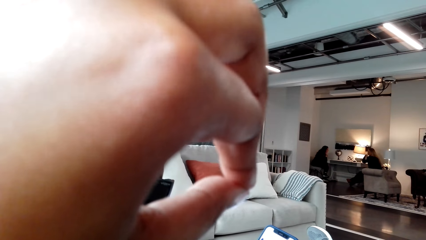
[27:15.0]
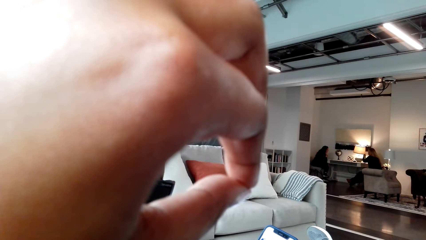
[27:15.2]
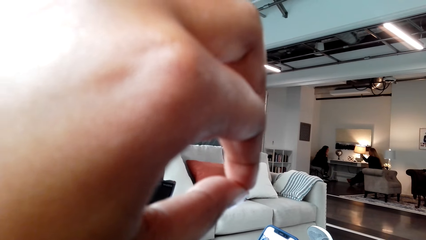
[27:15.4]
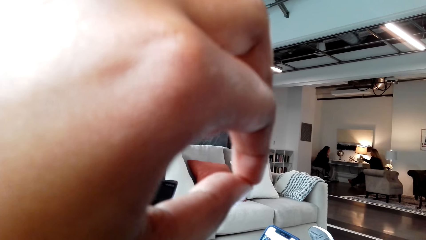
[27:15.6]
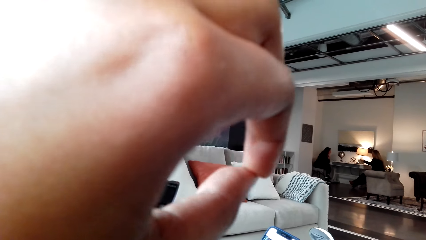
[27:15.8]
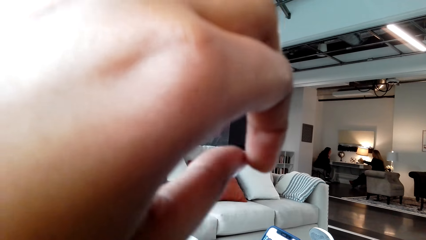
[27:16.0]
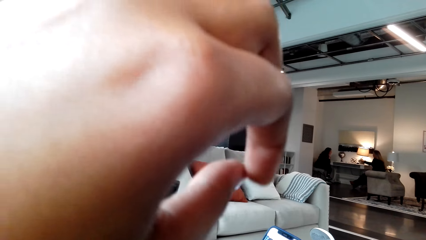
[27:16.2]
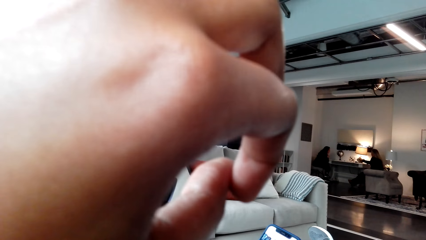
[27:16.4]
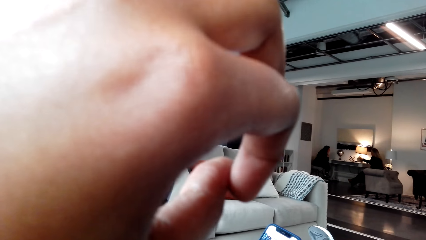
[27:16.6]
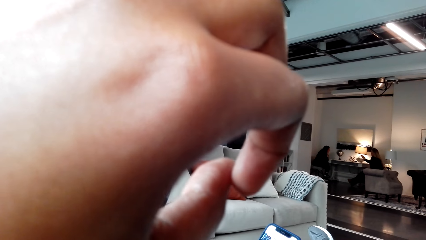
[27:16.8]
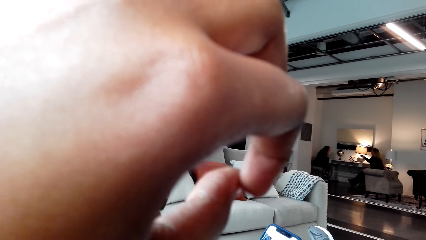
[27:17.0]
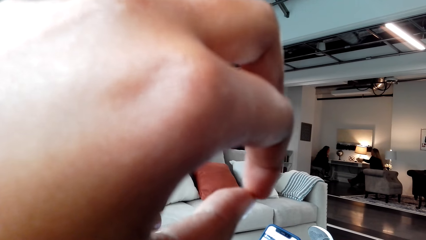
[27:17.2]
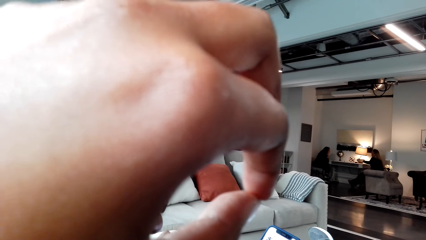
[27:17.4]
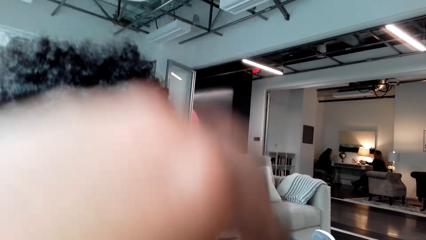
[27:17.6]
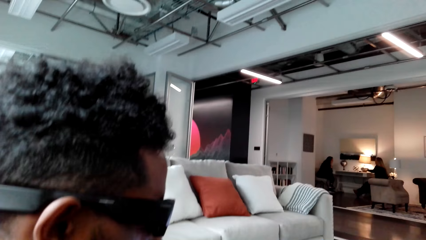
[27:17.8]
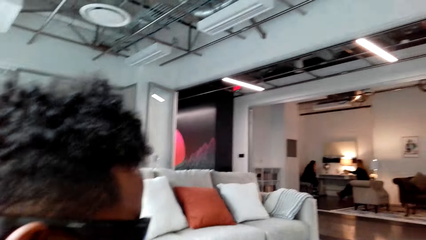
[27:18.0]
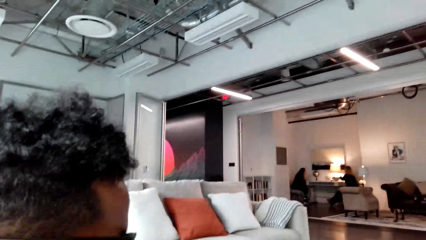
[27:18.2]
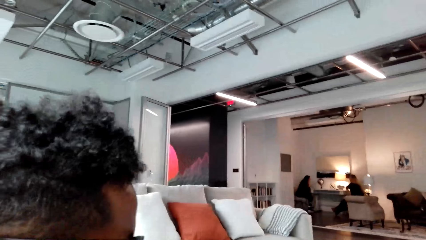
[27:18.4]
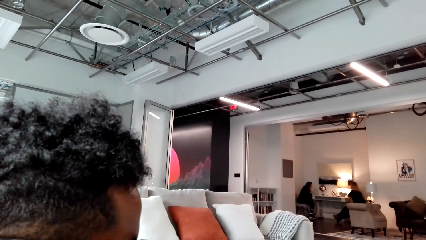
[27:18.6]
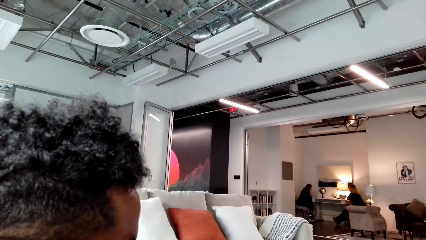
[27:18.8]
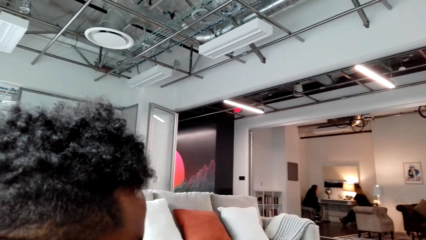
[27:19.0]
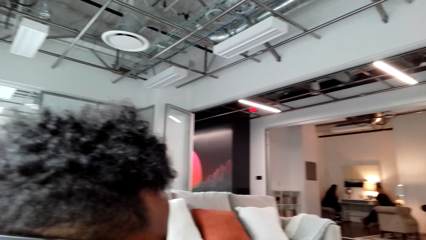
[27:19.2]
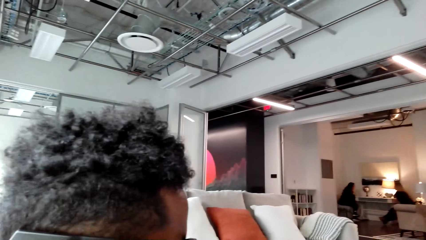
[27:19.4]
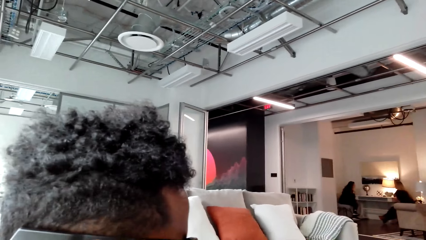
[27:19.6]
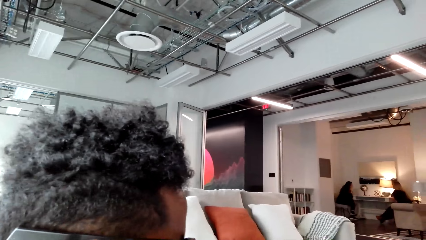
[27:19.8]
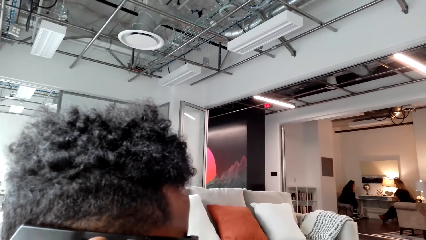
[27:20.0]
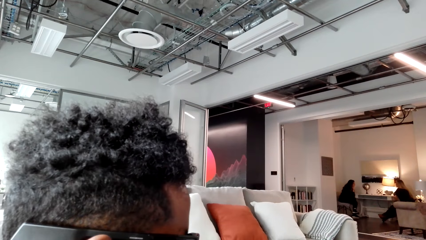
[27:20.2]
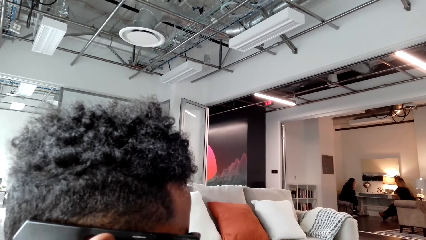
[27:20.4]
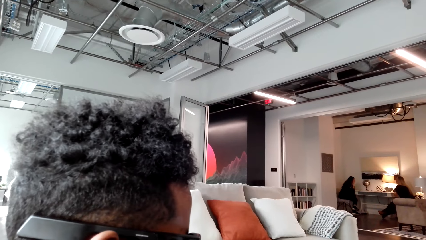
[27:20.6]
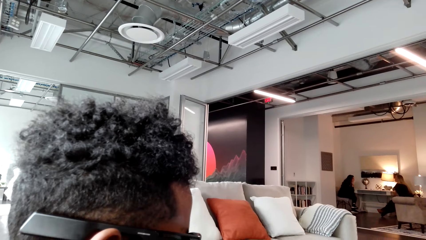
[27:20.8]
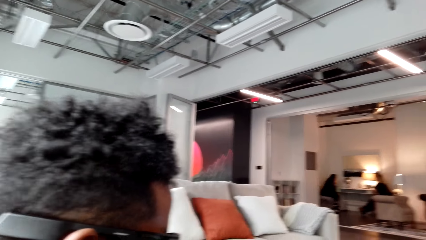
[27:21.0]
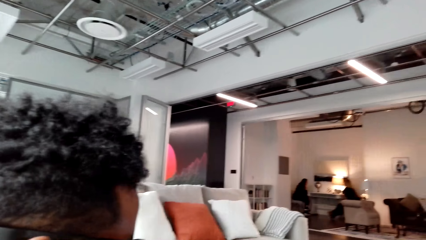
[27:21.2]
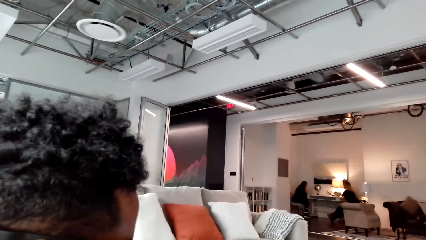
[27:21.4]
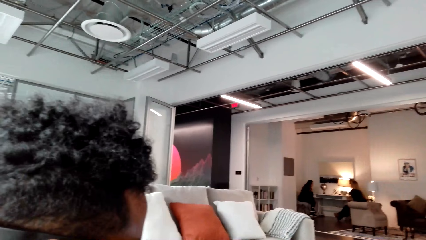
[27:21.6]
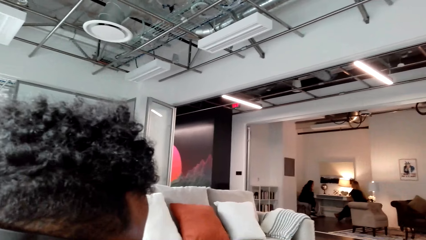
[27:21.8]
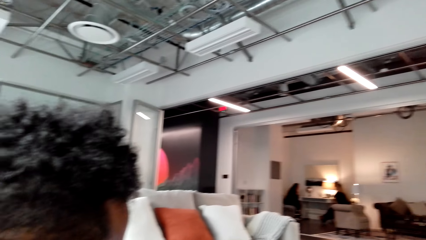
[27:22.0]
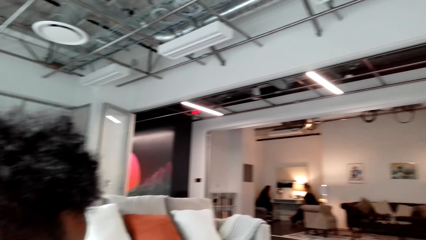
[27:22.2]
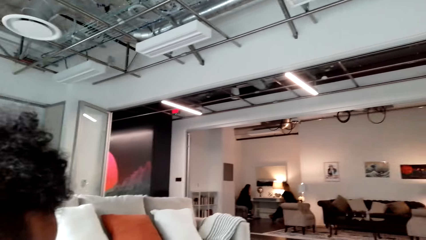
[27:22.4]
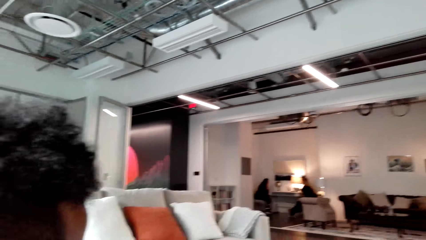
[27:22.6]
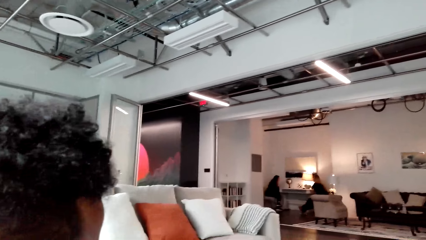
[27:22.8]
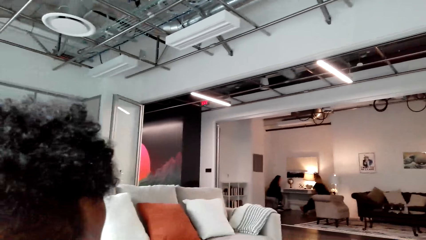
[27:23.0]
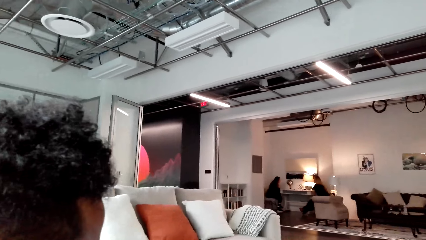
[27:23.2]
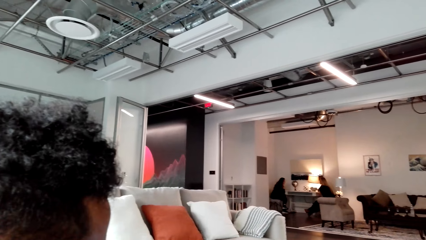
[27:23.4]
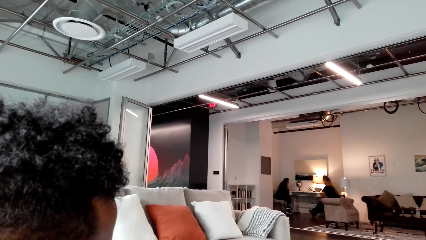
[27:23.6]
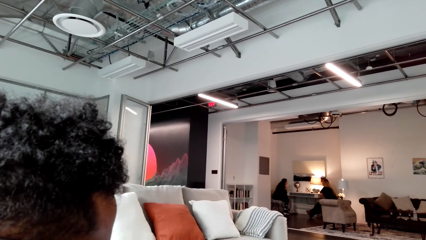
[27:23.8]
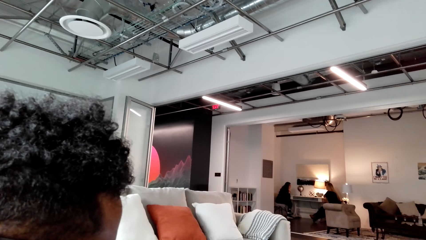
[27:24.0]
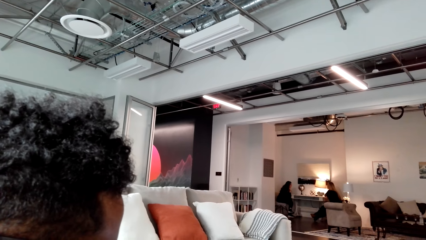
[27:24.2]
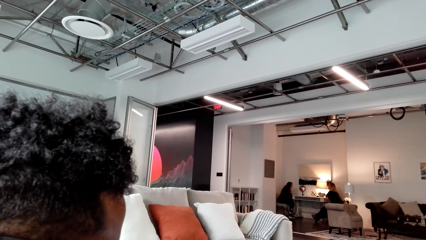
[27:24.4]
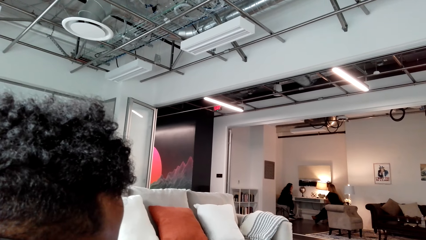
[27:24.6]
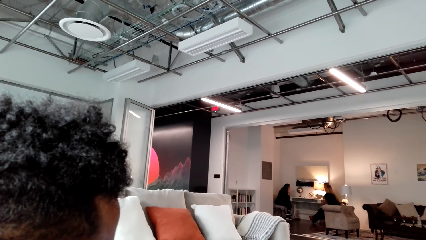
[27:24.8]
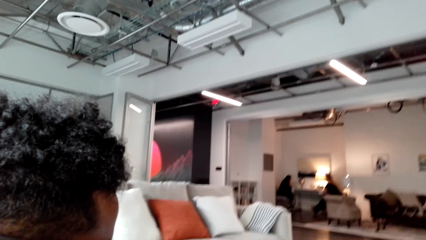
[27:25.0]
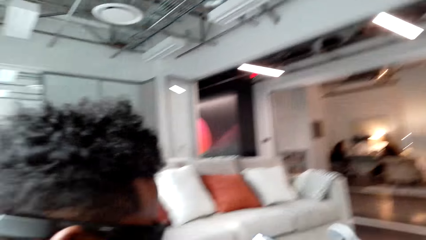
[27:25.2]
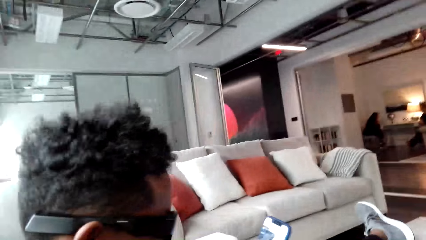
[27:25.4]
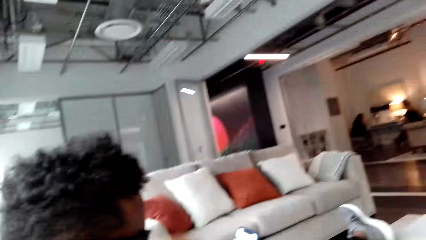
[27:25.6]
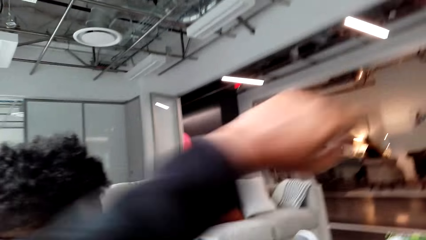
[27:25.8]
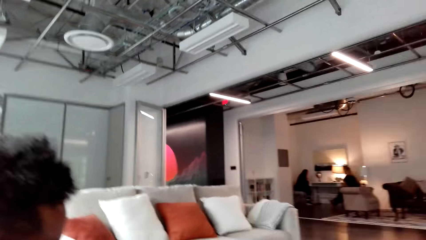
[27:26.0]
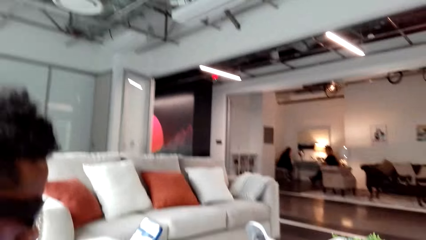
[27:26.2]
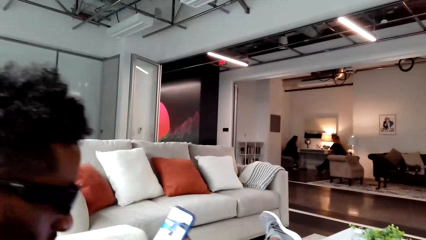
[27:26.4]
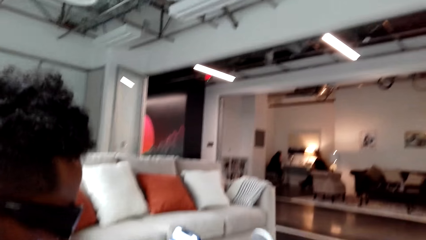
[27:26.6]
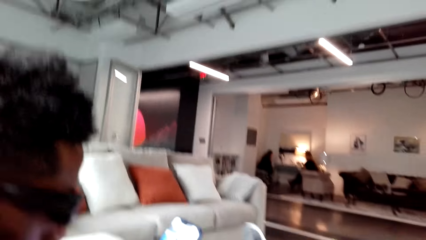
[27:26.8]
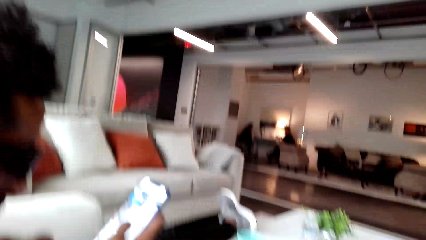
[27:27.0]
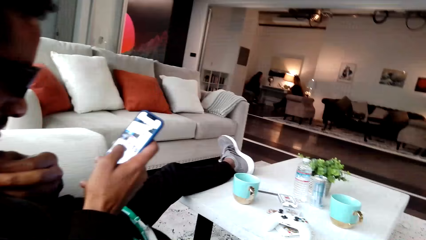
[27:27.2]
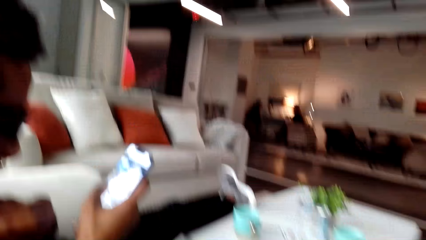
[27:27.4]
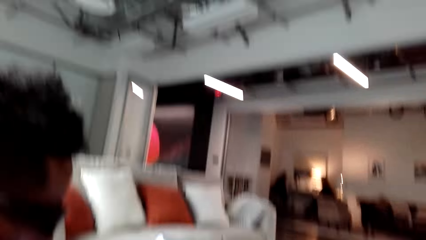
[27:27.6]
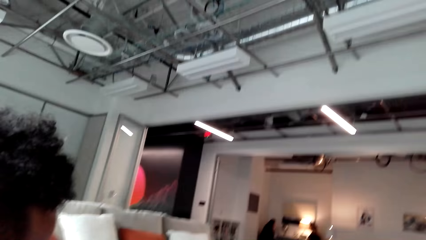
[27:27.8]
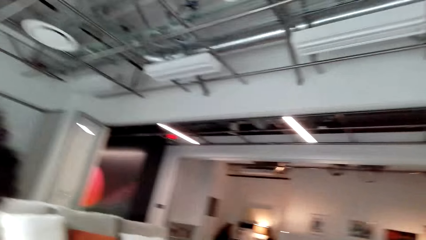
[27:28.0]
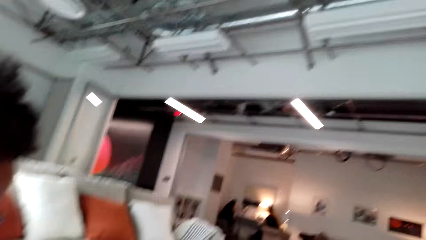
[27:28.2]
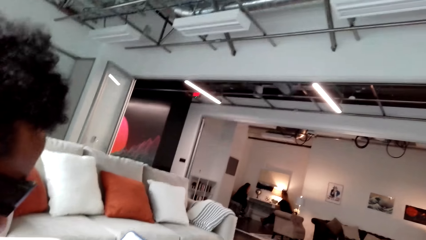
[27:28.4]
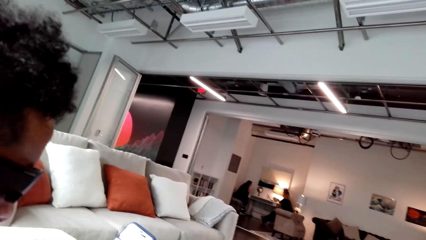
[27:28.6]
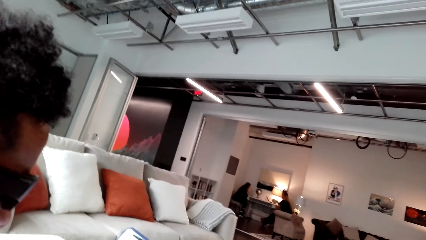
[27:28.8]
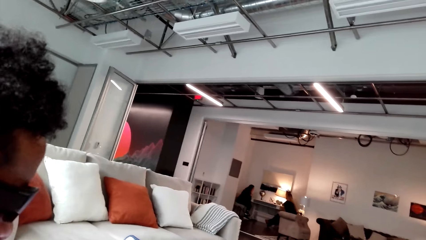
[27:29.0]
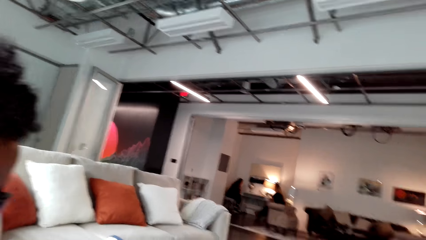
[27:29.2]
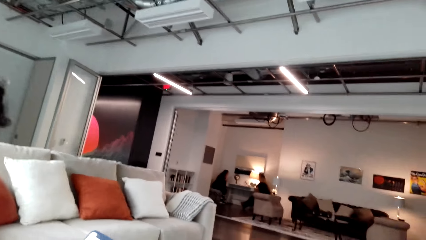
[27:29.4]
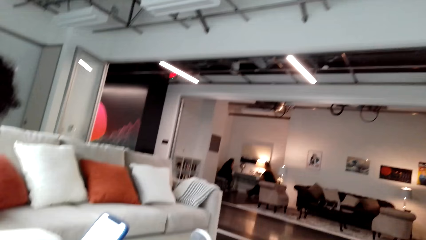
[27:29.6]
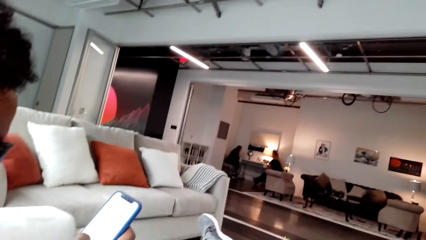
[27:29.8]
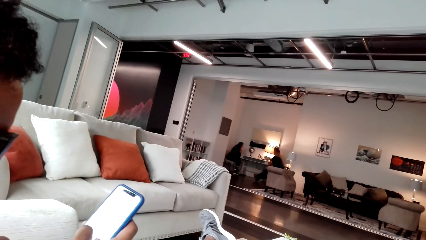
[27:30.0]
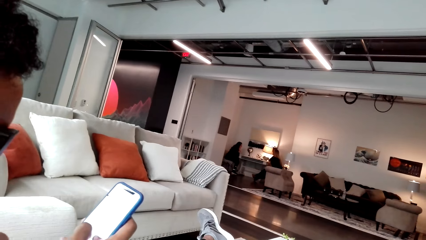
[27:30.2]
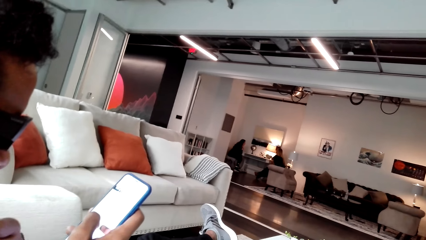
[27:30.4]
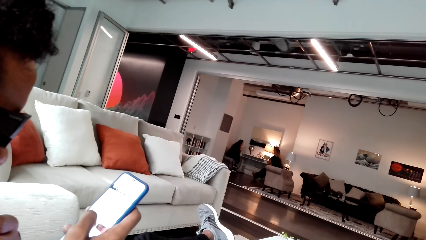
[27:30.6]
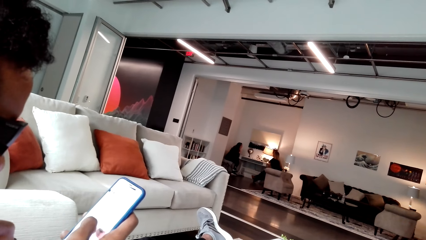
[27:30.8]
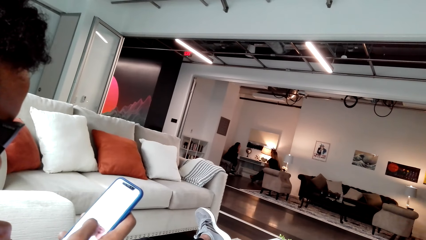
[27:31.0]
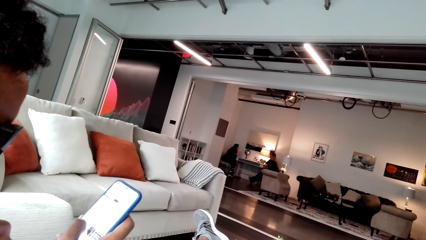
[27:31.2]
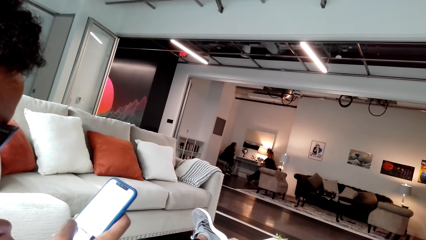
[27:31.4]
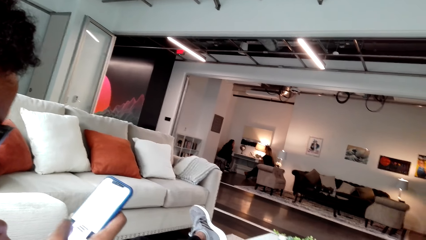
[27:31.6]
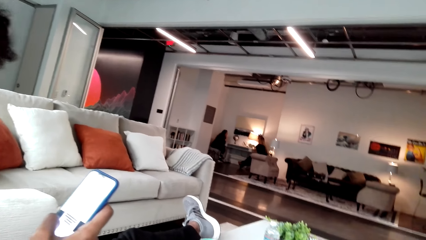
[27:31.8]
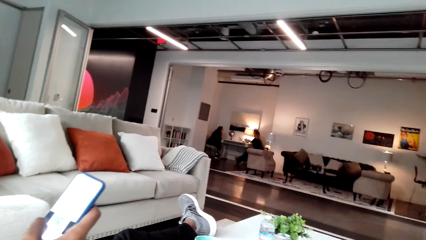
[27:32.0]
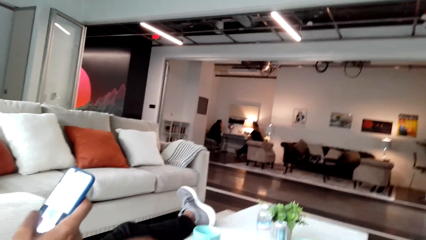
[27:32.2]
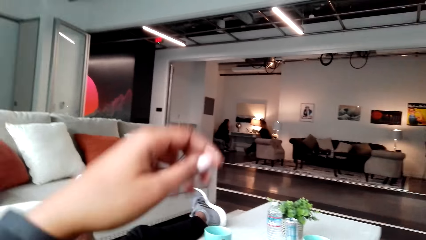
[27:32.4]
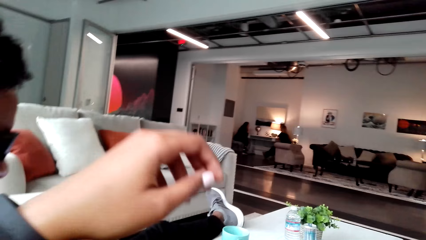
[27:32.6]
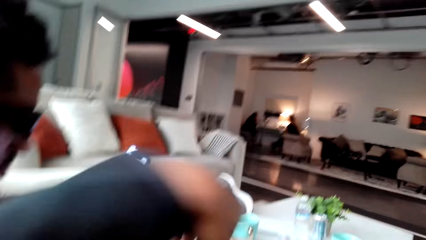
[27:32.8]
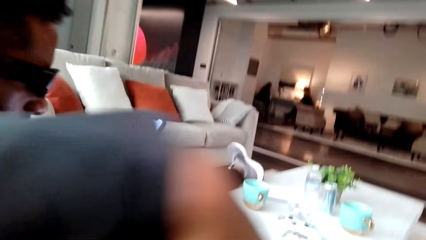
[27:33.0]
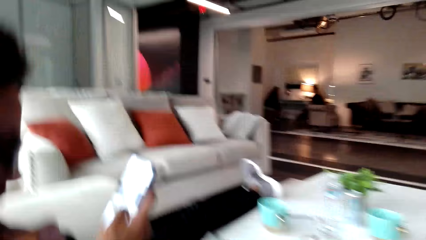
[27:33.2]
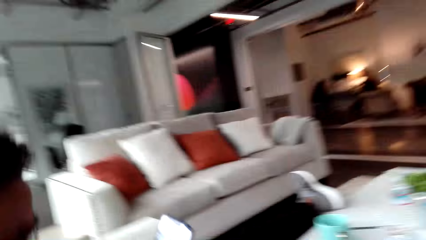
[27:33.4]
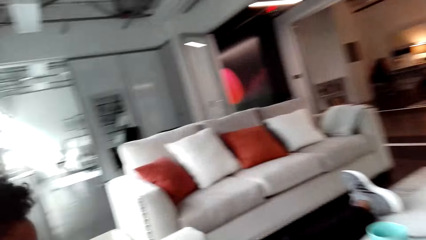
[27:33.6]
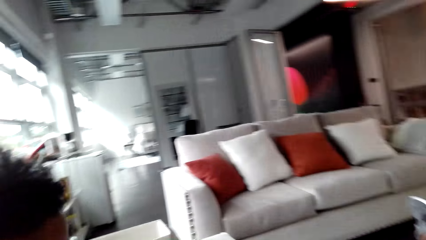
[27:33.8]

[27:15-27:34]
The camera wearer converses with a man. She moves her hands.
